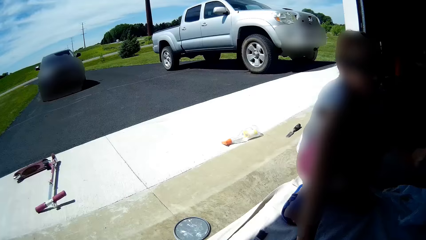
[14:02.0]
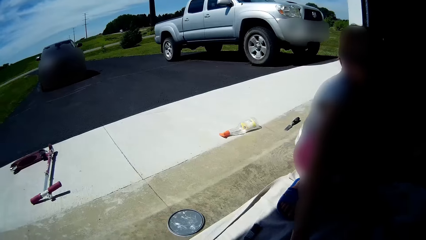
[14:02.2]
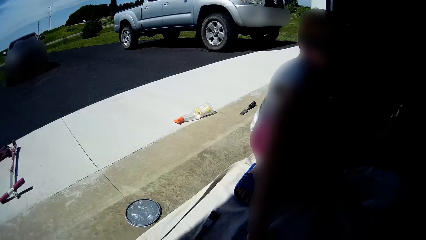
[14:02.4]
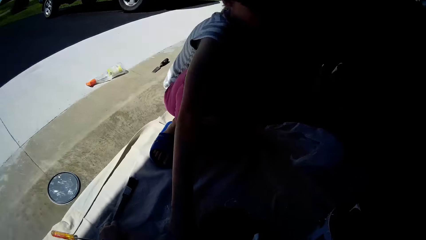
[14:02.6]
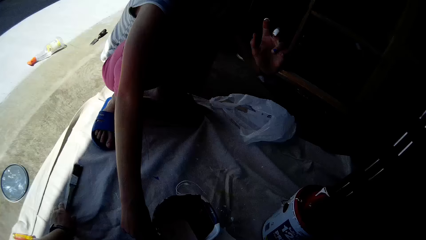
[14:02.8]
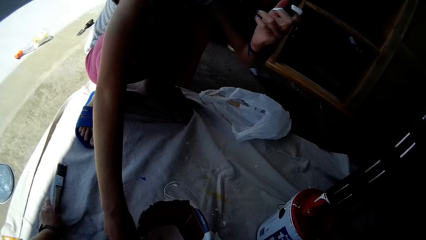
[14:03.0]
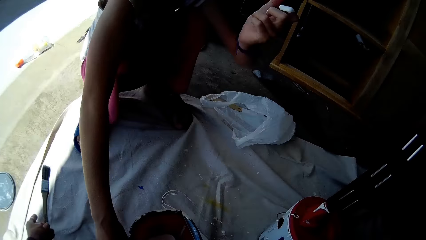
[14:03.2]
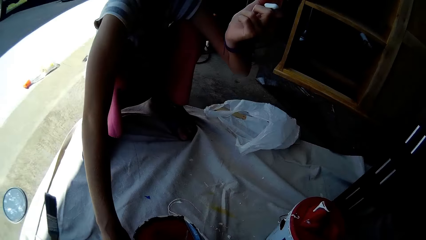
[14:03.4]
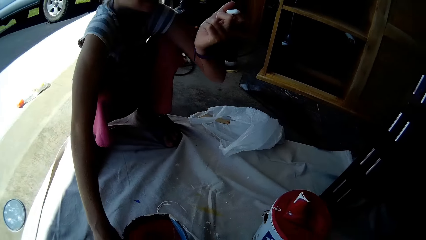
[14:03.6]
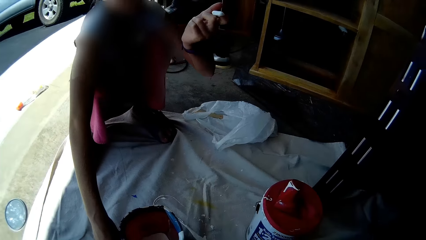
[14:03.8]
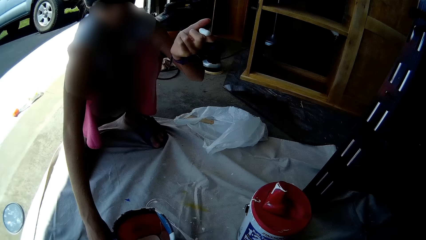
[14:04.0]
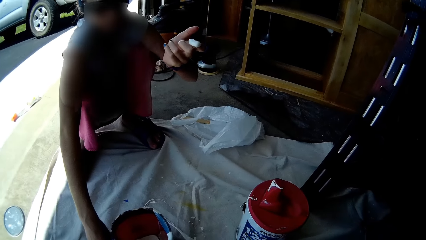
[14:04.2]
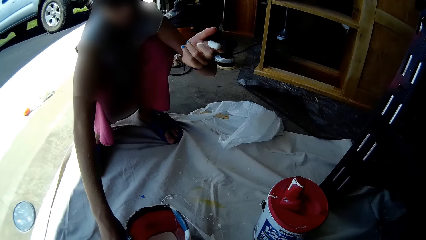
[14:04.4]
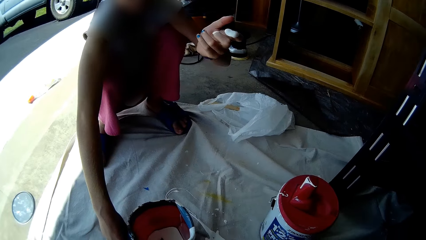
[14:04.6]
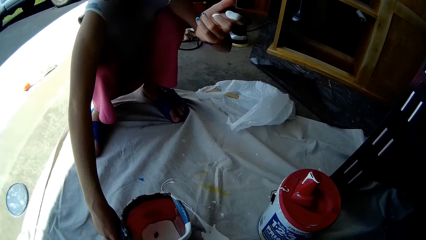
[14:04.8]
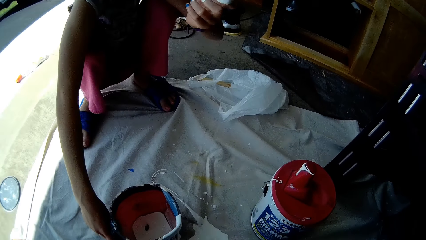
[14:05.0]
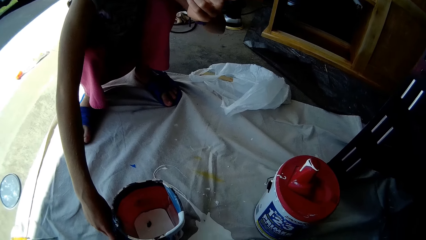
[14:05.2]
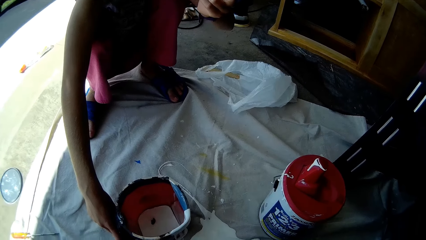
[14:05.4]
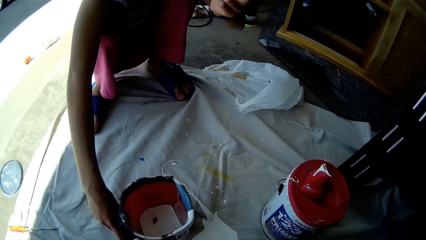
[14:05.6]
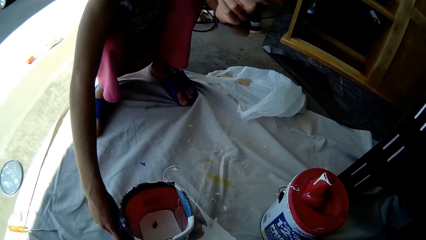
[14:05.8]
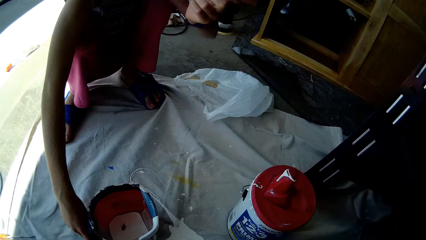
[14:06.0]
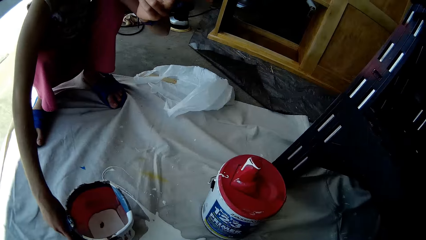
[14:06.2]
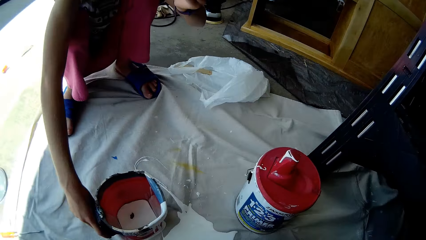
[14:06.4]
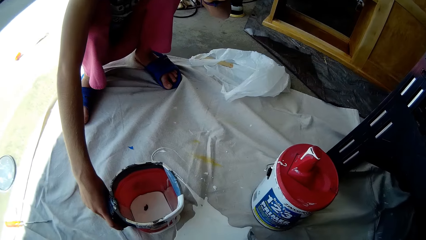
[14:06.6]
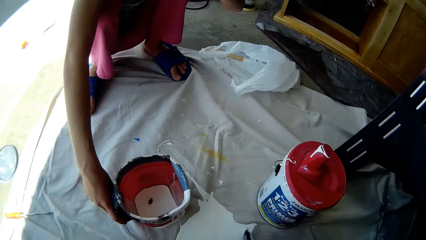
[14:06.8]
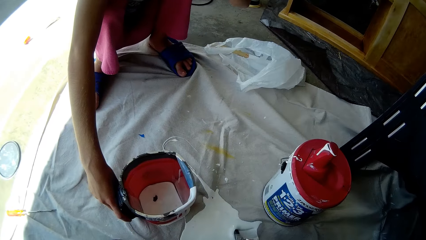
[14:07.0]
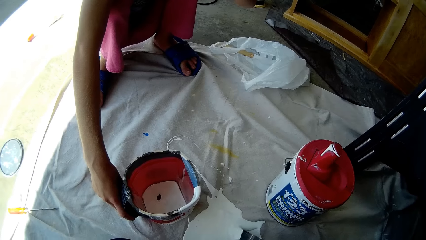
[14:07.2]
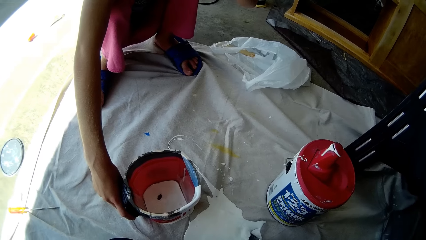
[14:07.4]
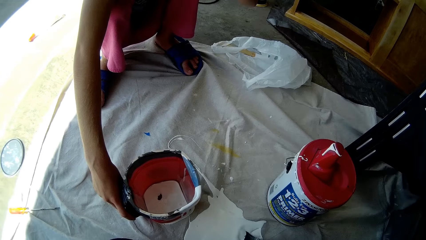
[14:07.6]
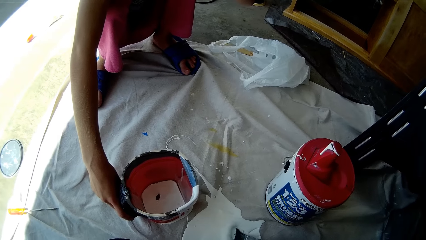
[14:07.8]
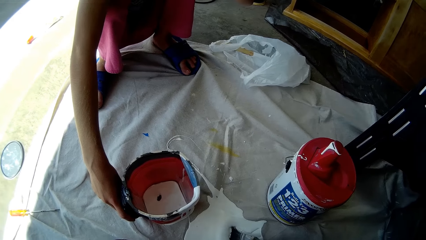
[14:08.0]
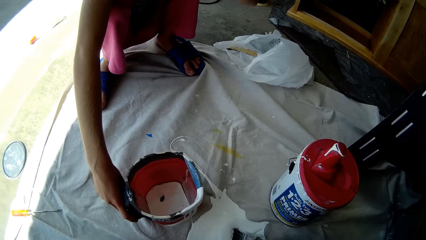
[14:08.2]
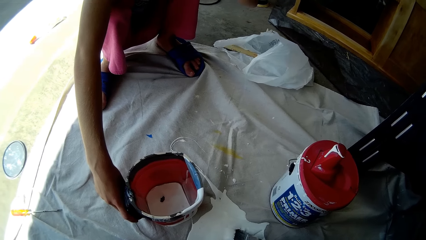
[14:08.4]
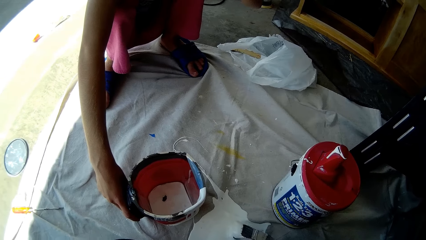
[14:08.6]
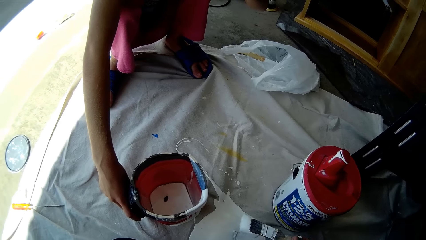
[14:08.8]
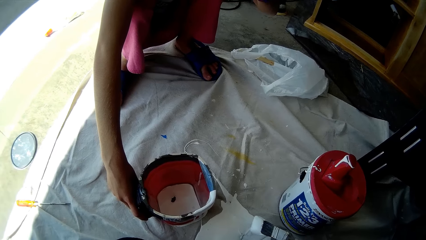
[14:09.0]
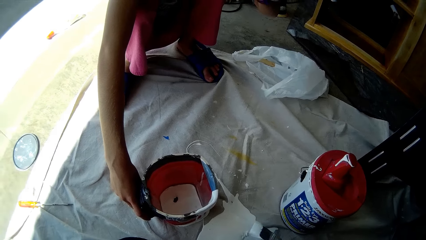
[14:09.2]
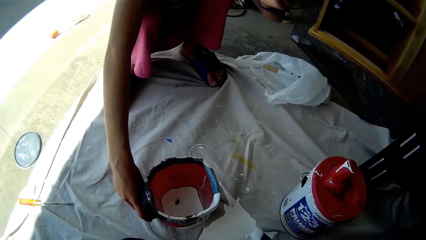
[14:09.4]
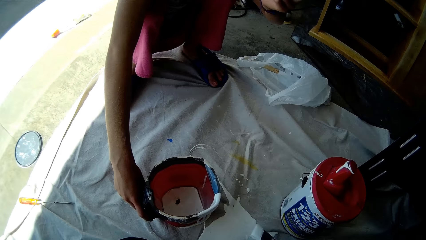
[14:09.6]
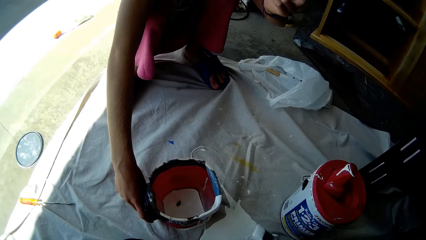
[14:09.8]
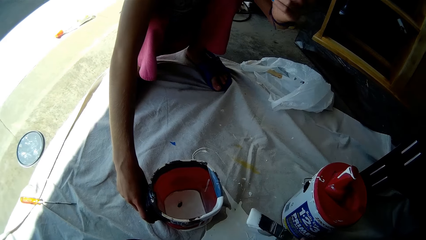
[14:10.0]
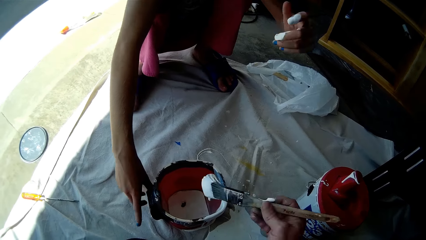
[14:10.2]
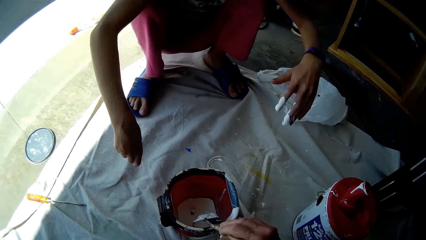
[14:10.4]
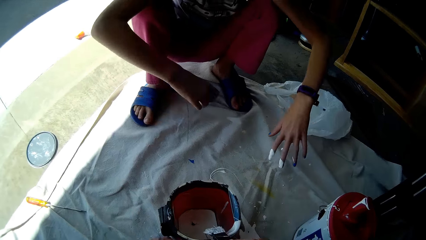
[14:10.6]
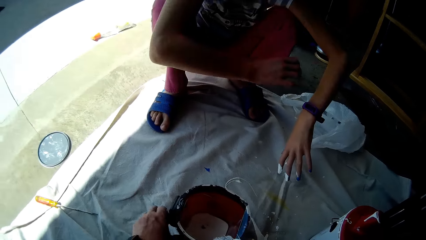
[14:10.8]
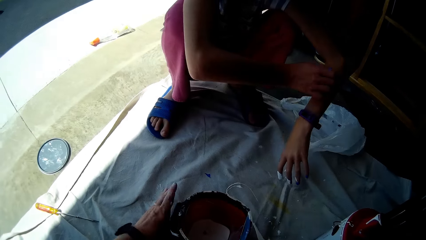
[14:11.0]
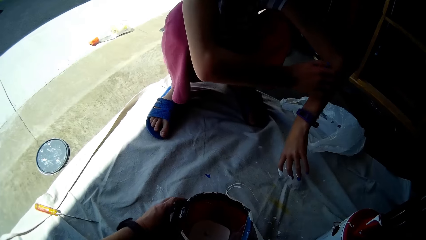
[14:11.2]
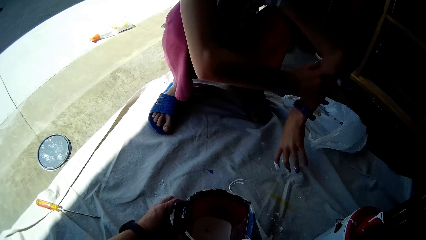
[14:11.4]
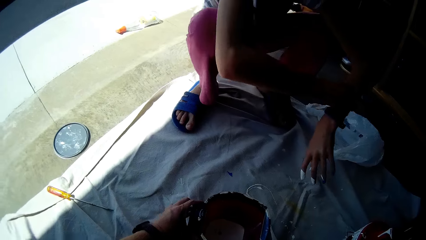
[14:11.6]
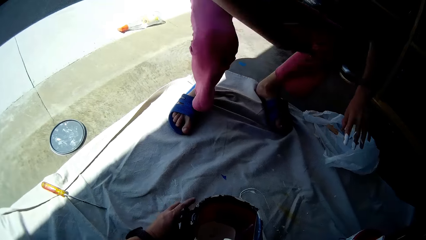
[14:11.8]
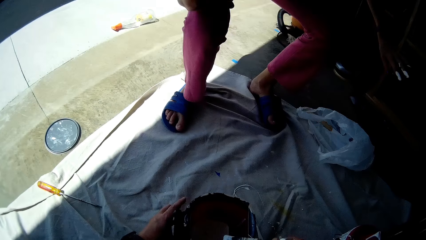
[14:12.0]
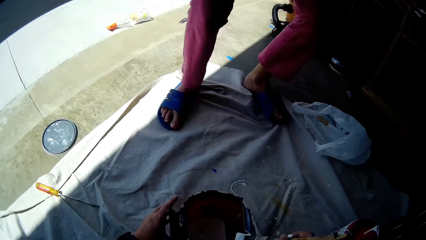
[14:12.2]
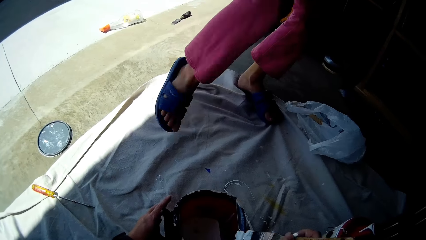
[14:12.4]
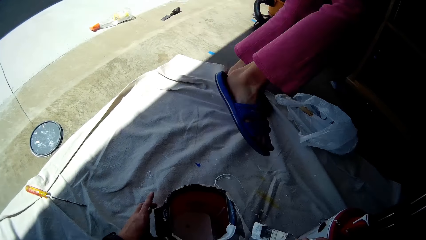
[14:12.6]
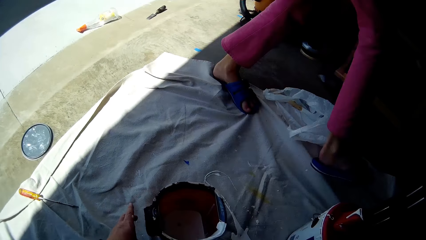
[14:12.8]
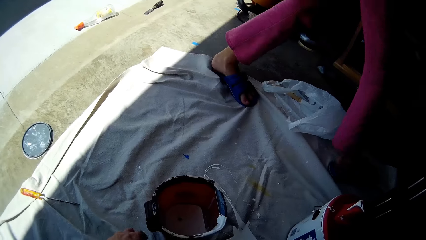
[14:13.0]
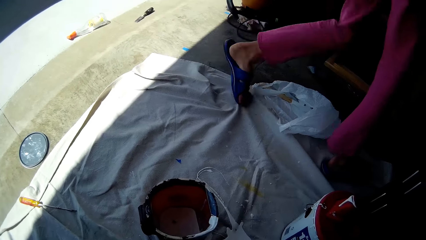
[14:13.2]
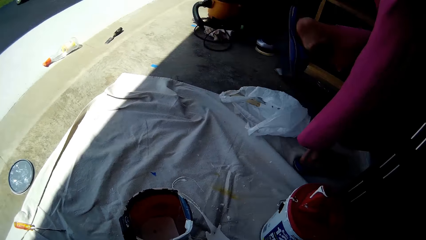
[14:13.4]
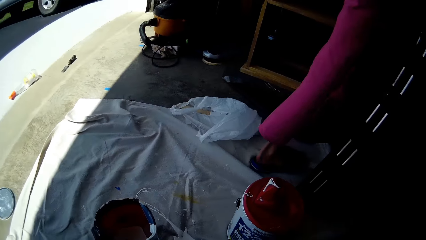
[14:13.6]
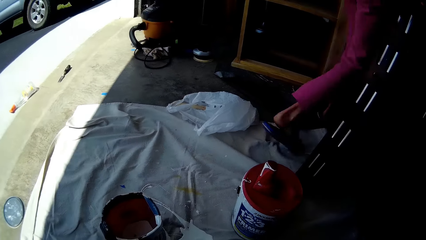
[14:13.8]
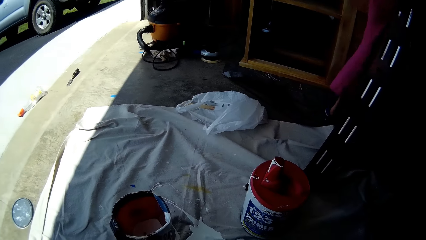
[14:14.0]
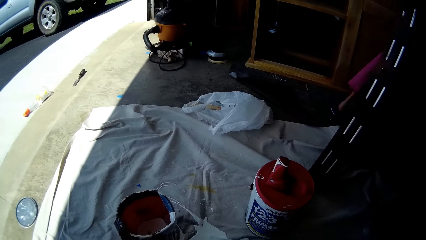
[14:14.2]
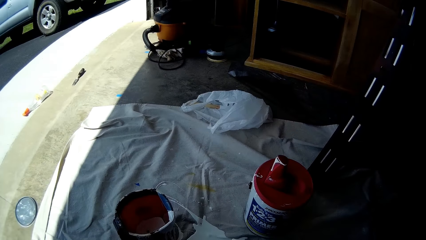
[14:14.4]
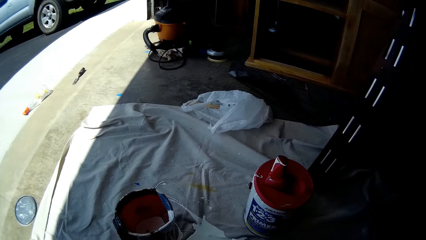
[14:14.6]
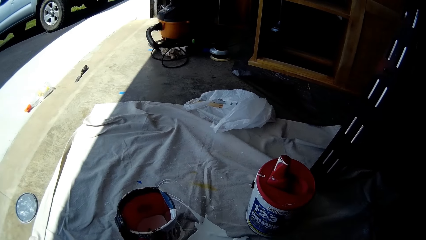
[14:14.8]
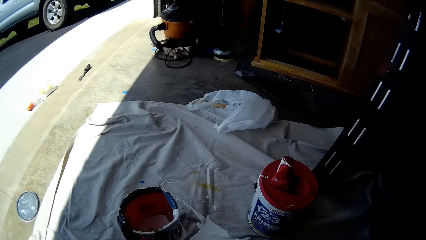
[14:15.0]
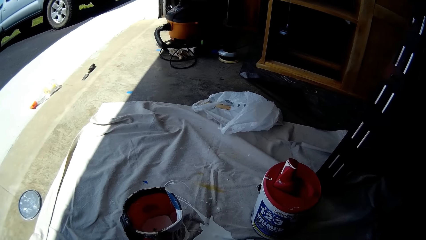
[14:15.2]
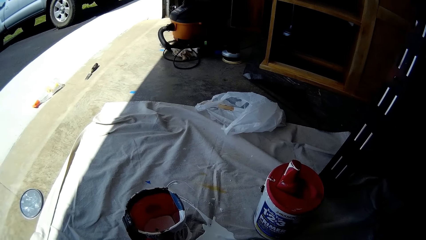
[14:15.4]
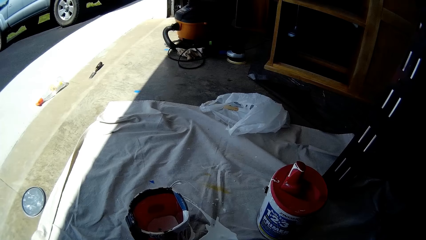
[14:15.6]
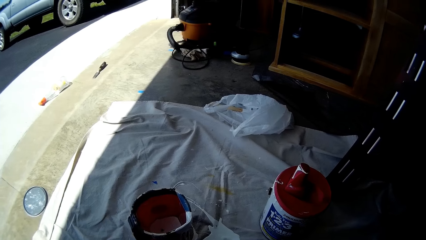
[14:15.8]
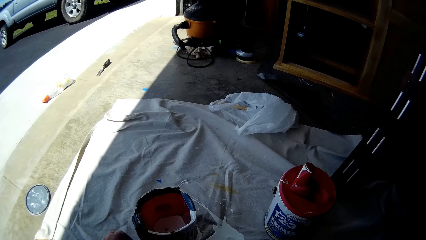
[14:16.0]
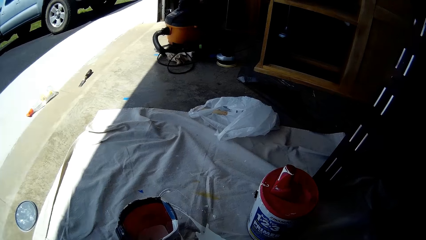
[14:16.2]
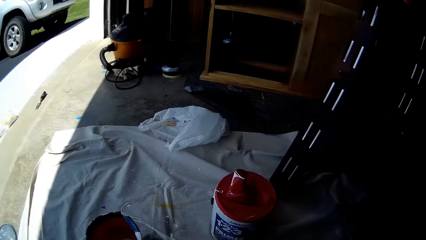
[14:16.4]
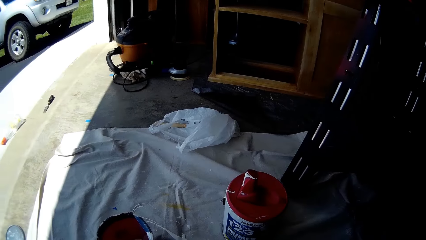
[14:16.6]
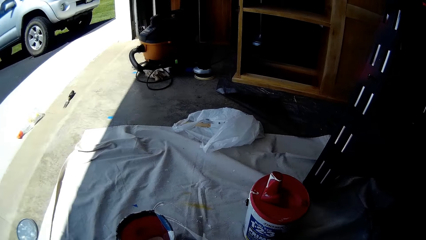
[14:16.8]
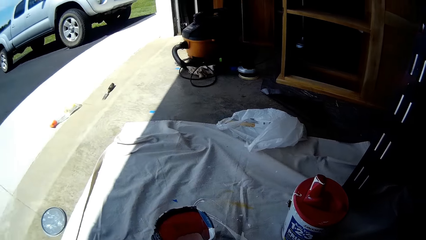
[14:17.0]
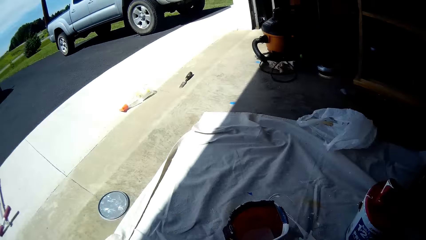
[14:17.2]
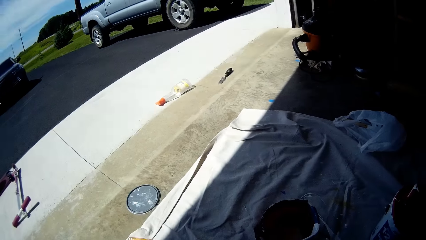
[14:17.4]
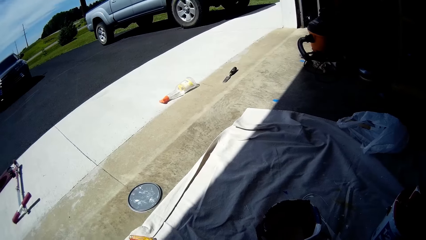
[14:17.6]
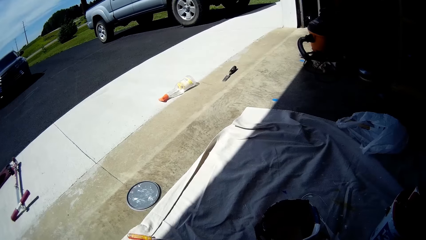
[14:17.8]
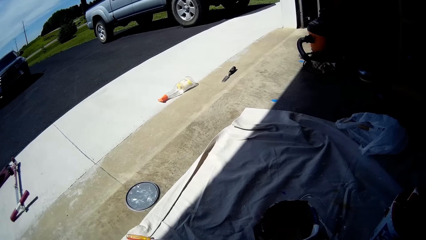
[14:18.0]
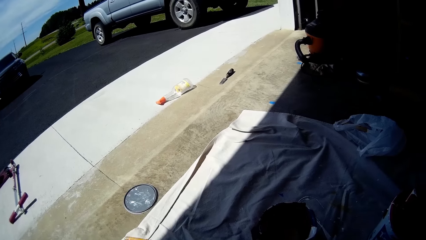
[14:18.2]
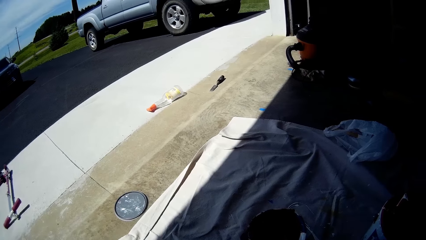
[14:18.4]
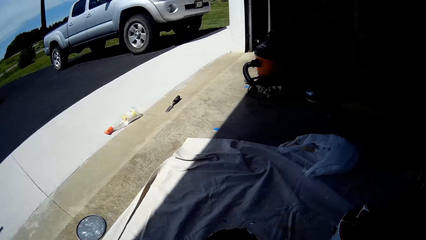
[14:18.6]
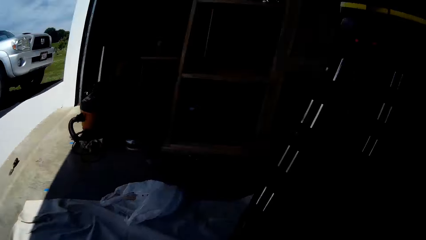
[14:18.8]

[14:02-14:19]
The camera wearer picks up a paint brush from the cloth with her left hand. She packs the white paint from the cloth into the paint container with the paint brush. She drops the paint in the container. She holds the container. She interacts with a girl. She drops the paint in the container.
